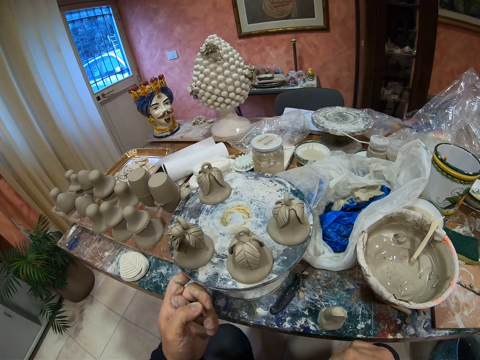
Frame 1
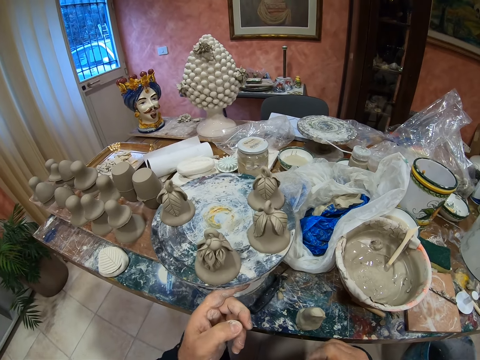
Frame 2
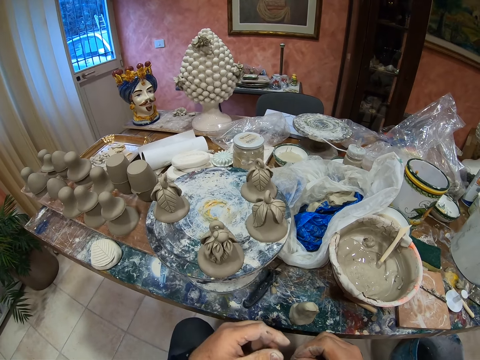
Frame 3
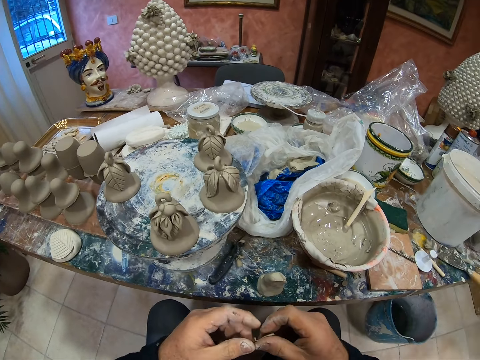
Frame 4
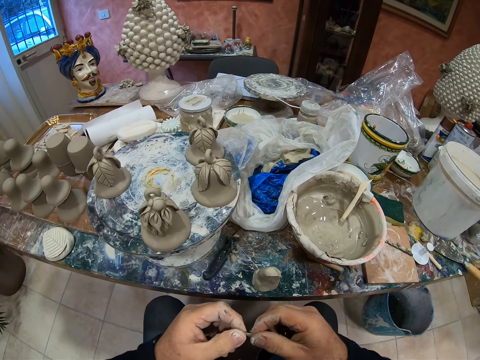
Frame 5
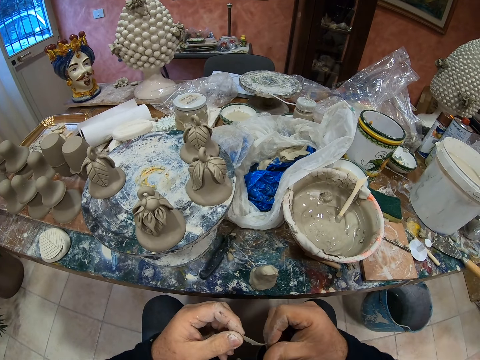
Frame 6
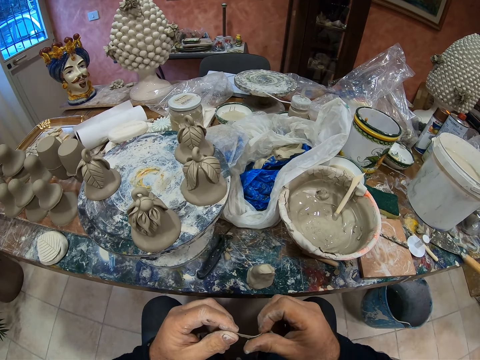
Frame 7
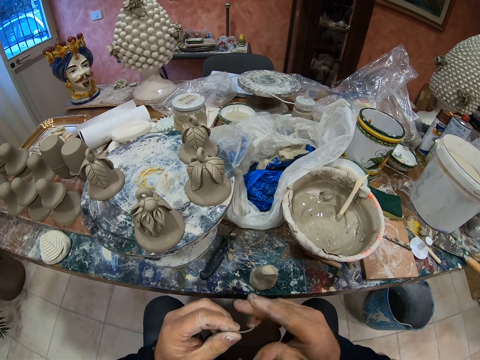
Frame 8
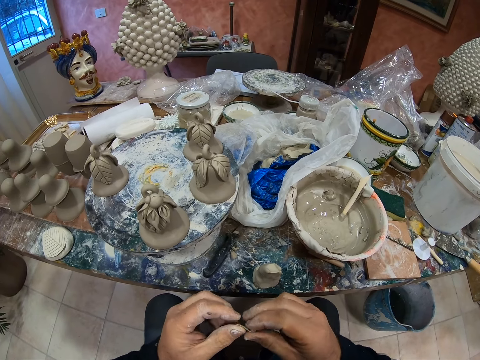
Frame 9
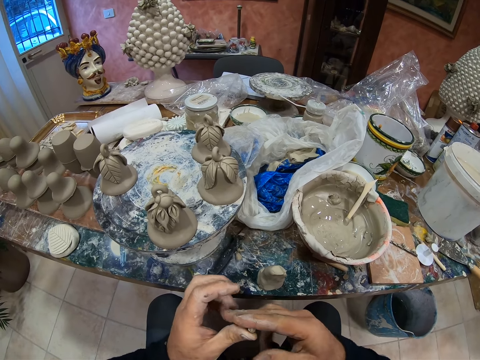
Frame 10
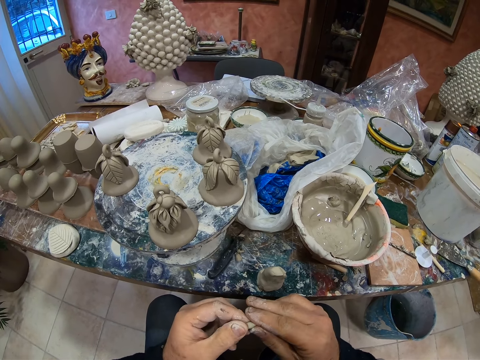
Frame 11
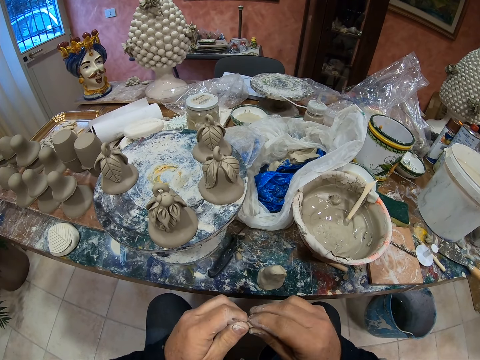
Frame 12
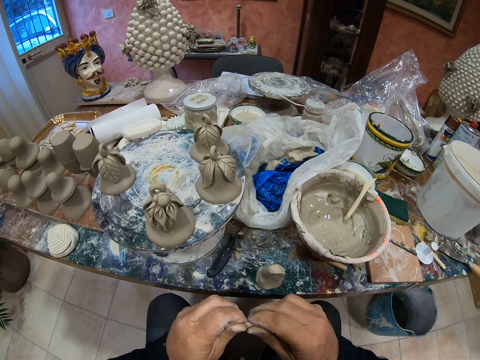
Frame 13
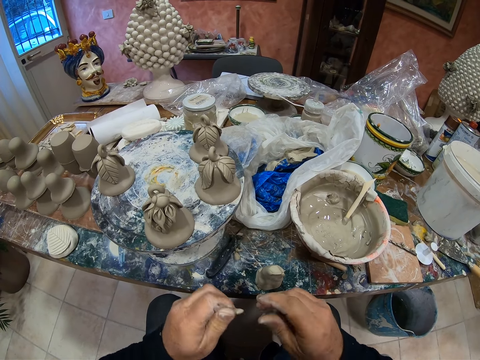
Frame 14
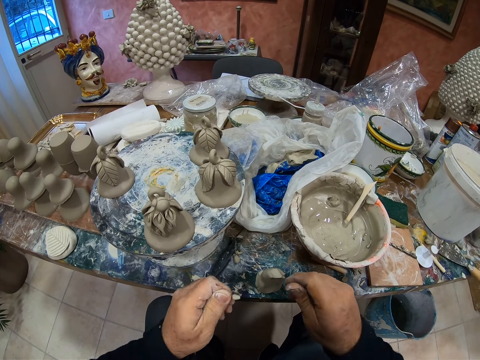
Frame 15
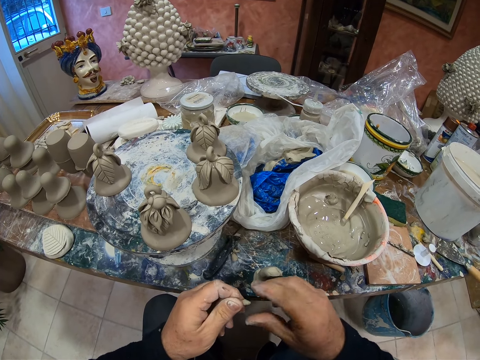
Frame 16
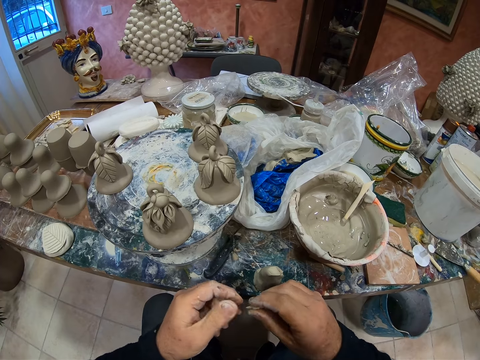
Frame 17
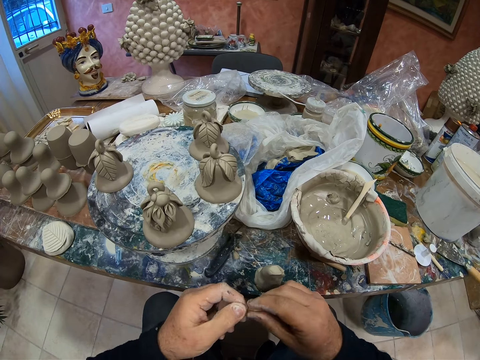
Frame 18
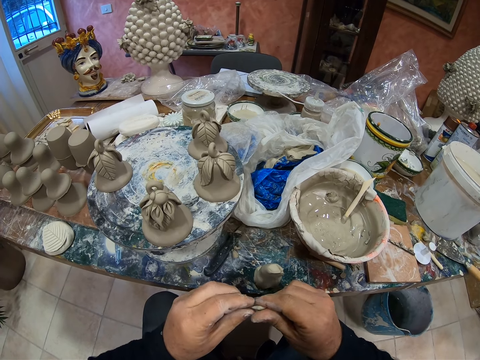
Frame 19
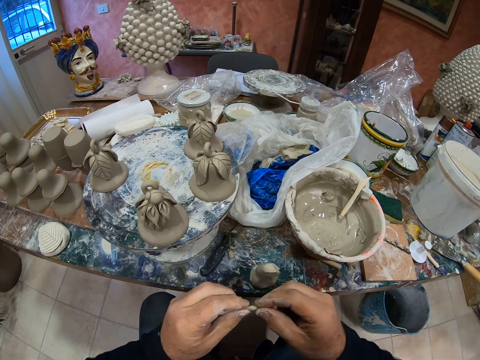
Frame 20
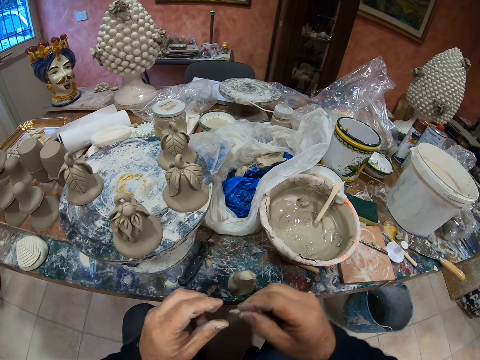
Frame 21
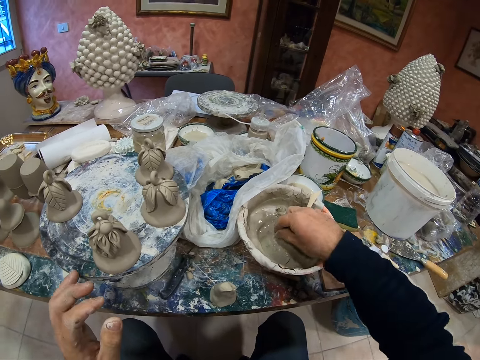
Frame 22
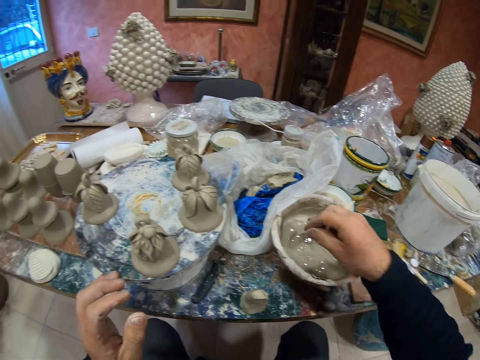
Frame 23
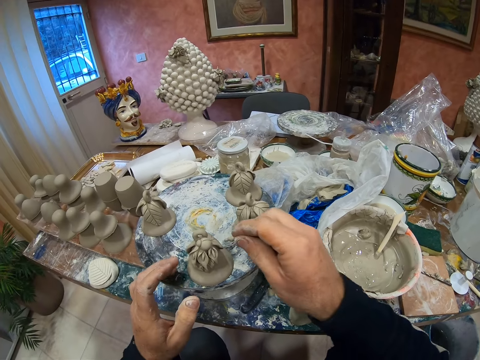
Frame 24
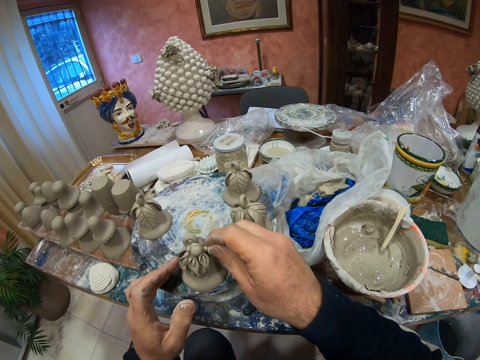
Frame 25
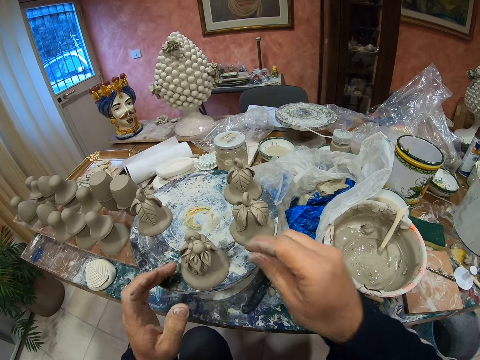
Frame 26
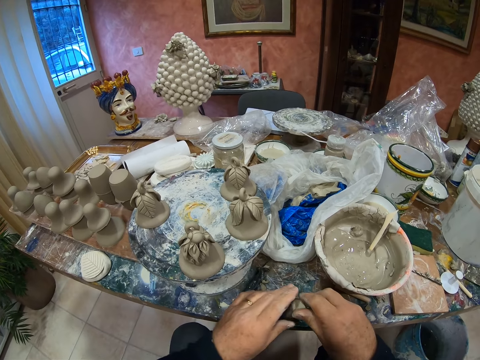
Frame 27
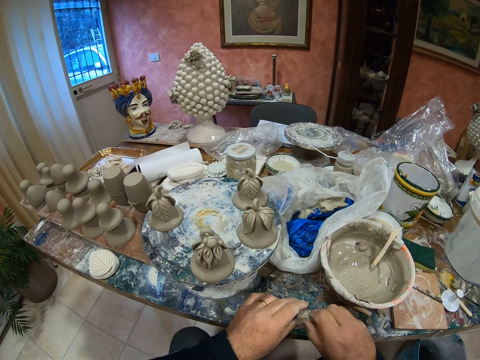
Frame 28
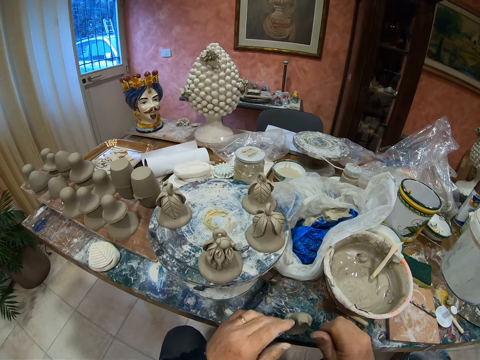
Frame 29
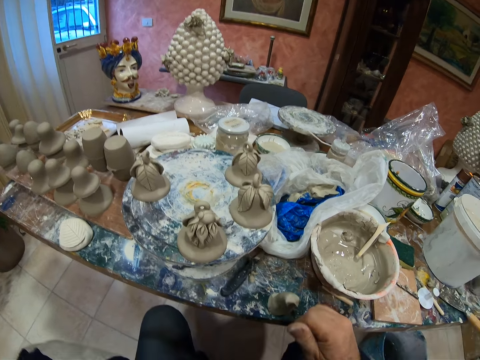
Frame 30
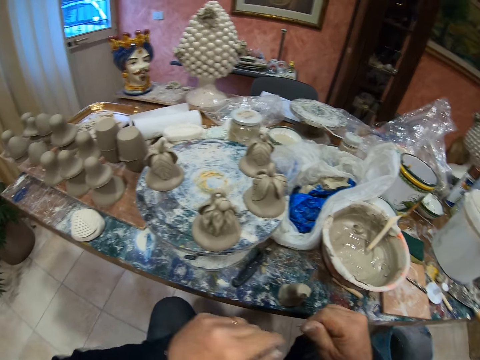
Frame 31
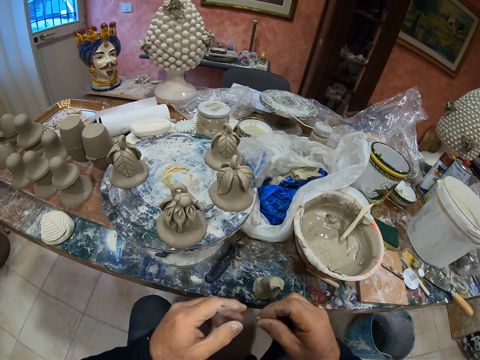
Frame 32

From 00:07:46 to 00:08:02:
The camera wearer rolls the paste with his hand. He fixes the paste in the statue.

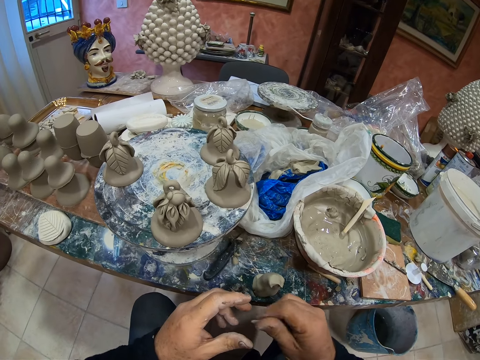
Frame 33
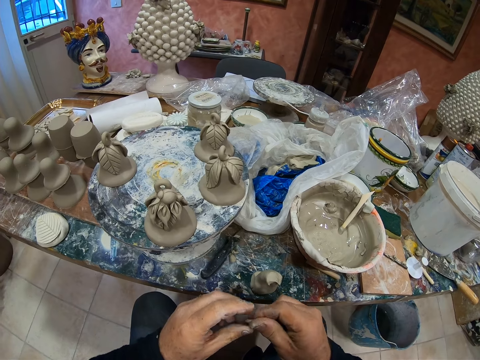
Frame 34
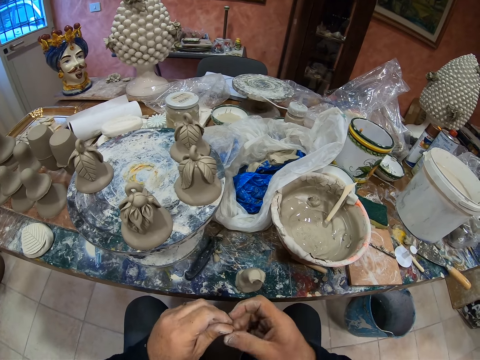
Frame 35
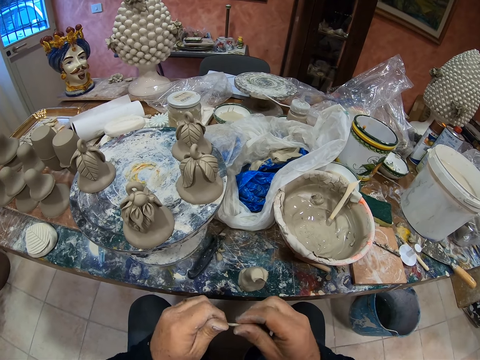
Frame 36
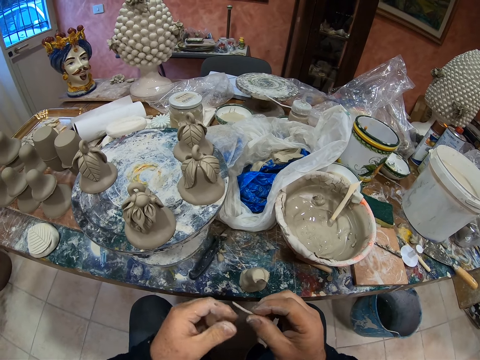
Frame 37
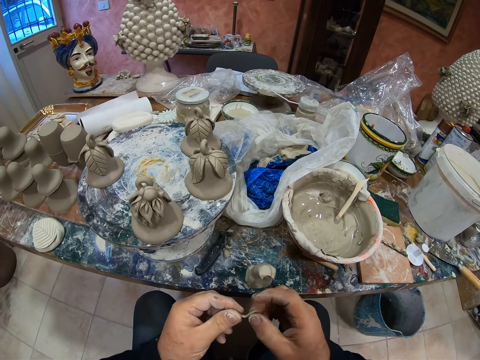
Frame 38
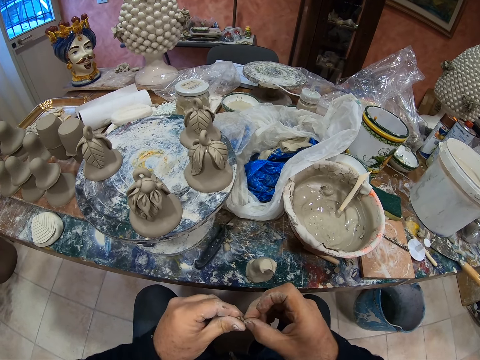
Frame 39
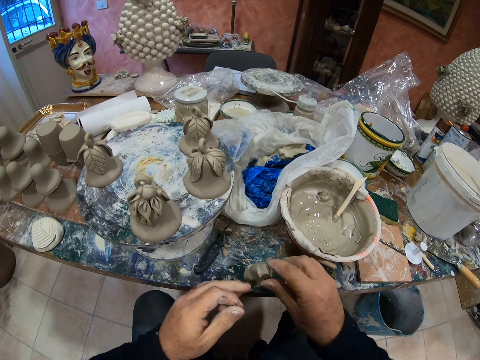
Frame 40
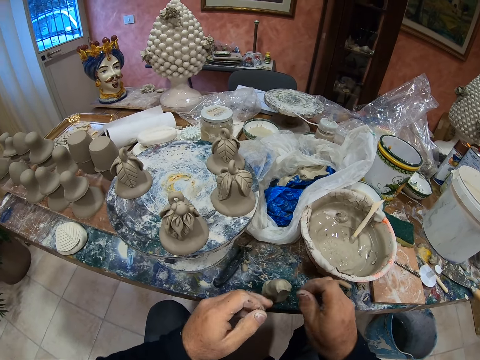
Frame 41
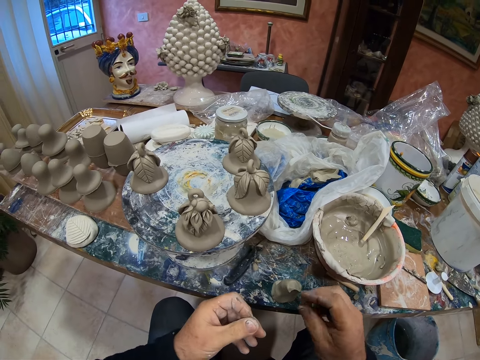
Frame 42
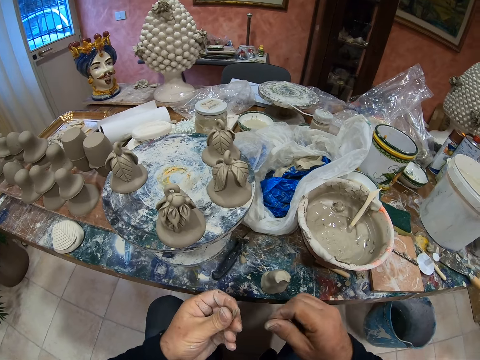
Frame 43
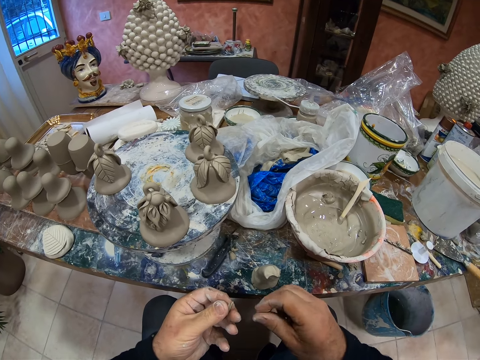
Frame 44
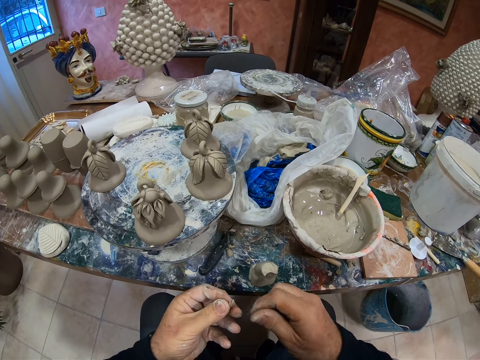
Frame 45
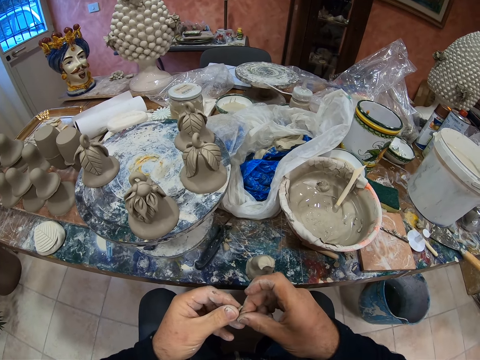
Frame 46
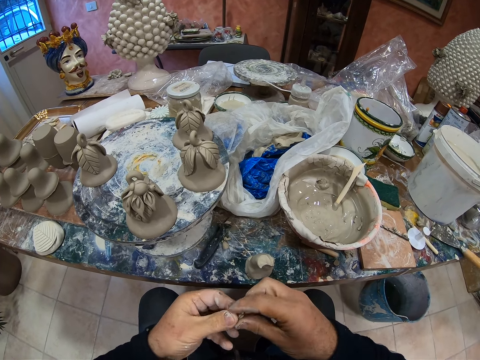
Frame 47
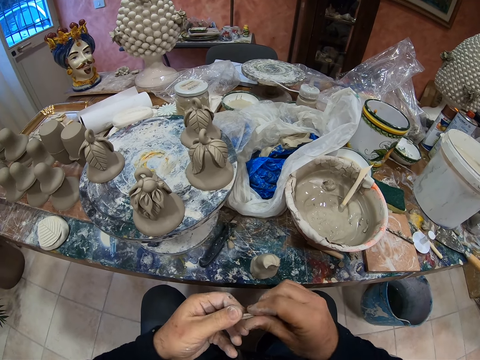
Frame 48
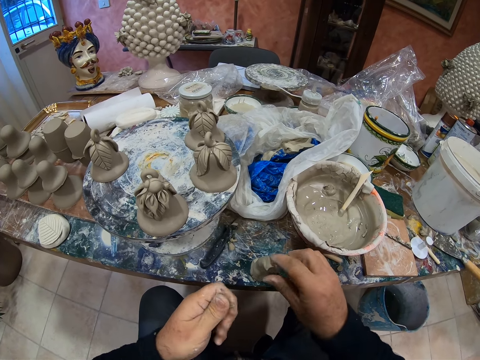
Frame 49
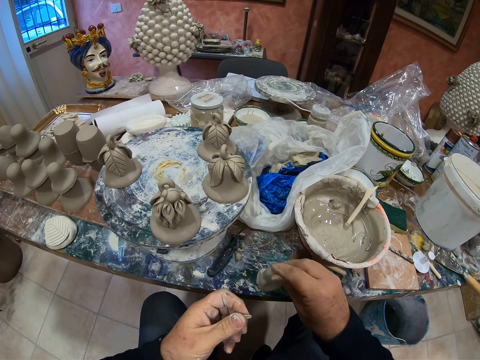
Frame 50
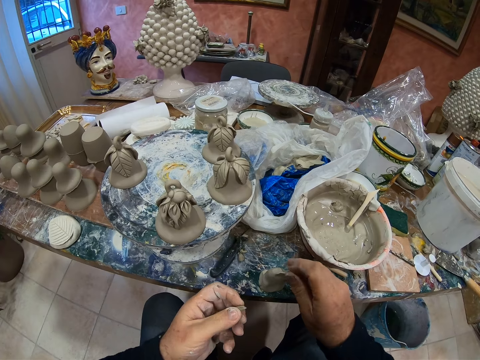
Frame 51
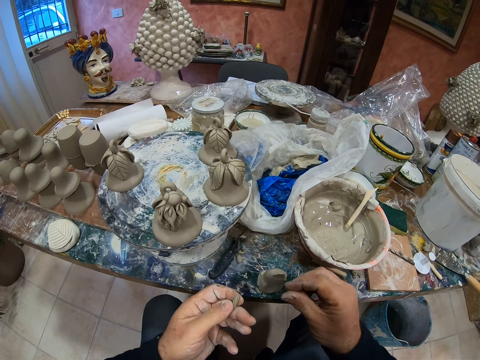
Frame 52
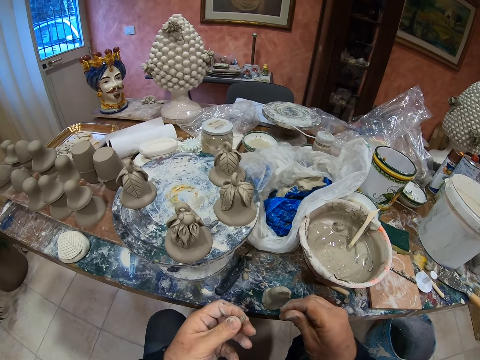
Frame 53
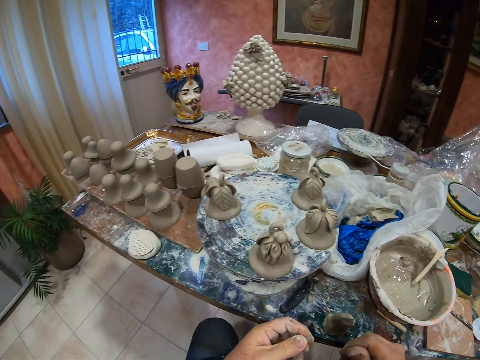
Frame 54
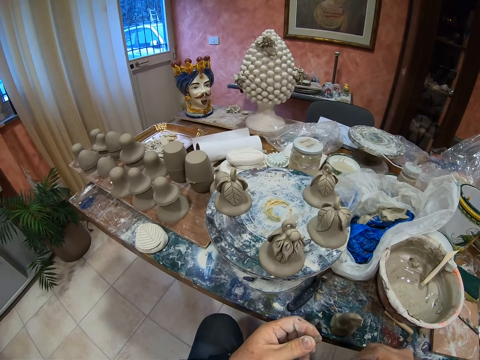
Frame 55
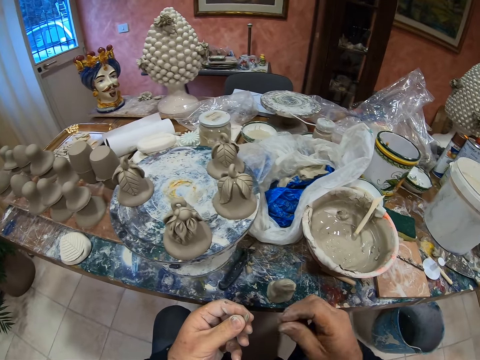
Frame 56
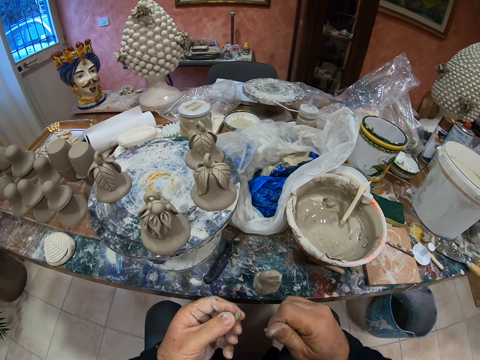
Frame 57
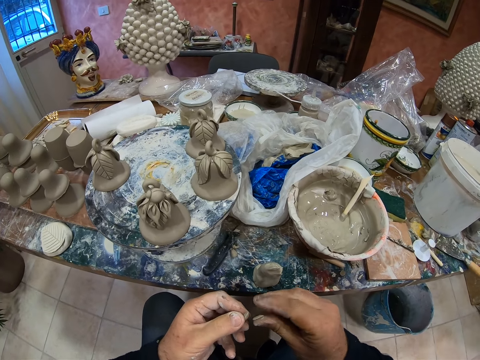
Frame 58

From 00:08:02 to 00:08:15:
The camera wearer molds clay.
